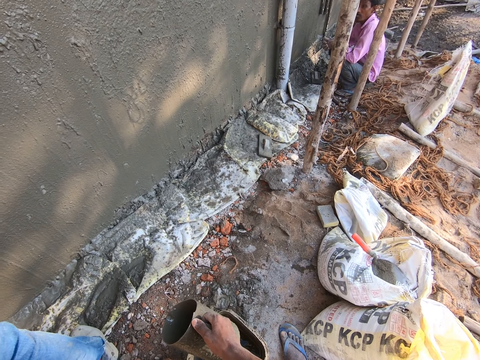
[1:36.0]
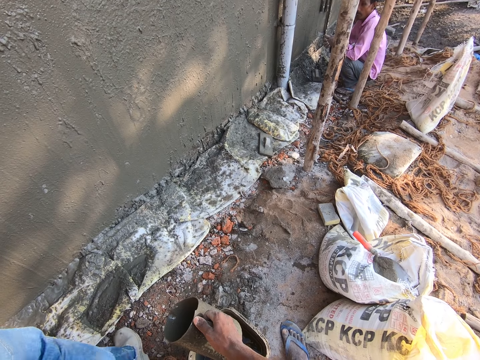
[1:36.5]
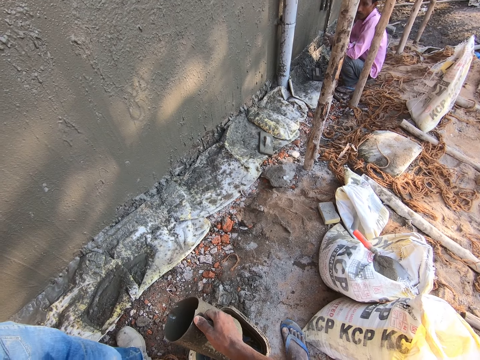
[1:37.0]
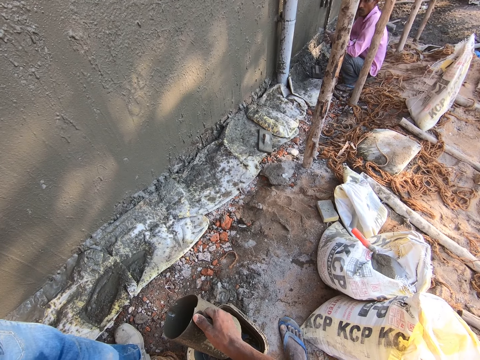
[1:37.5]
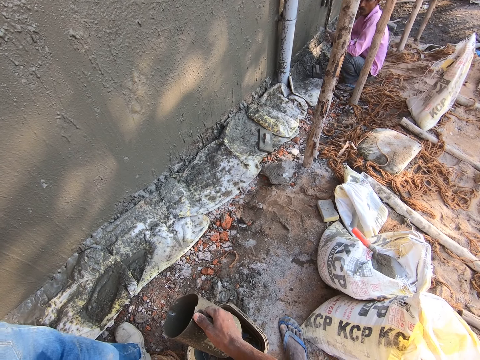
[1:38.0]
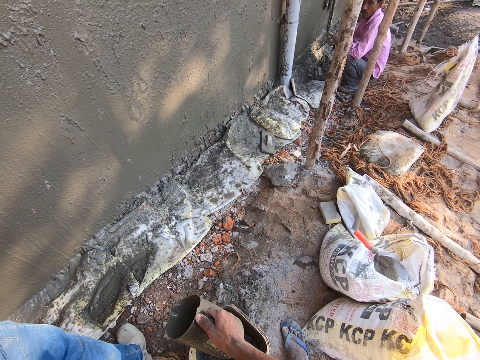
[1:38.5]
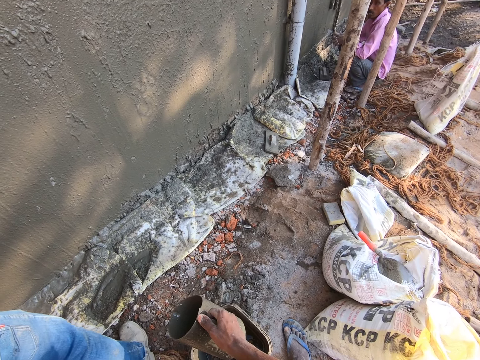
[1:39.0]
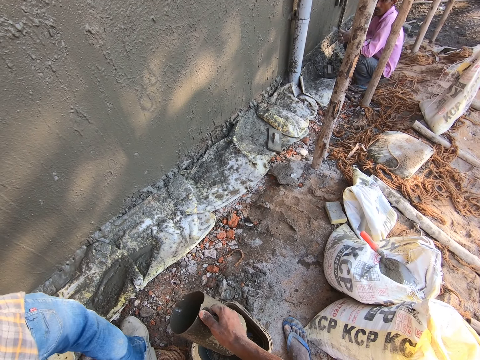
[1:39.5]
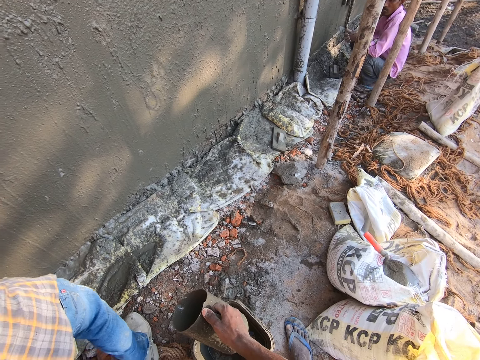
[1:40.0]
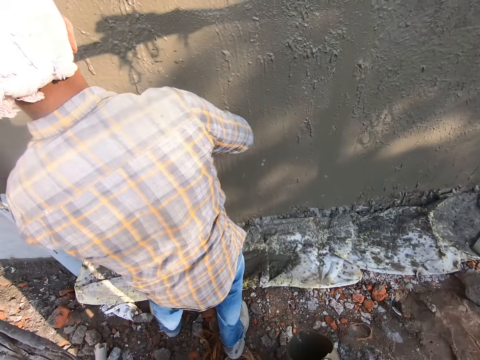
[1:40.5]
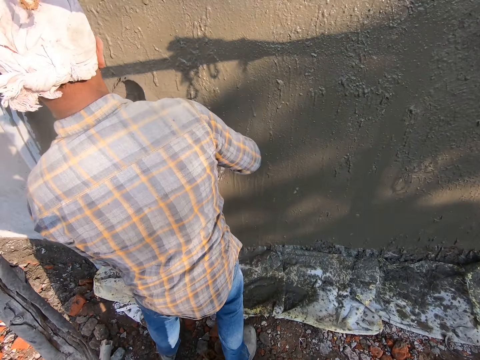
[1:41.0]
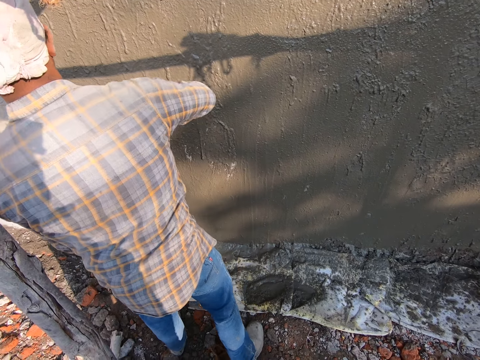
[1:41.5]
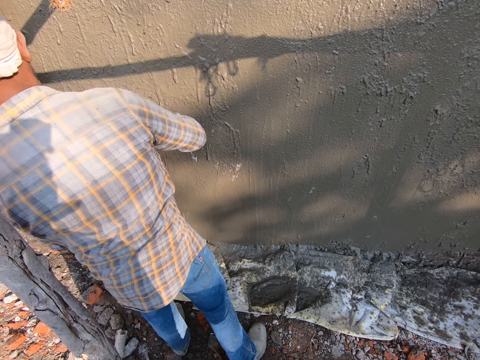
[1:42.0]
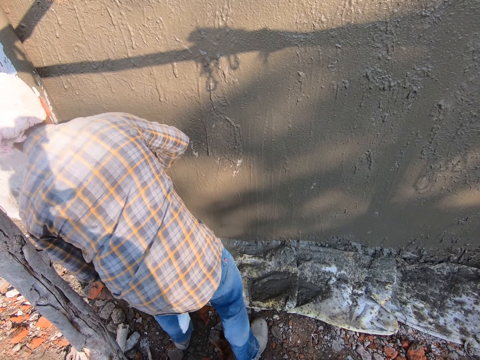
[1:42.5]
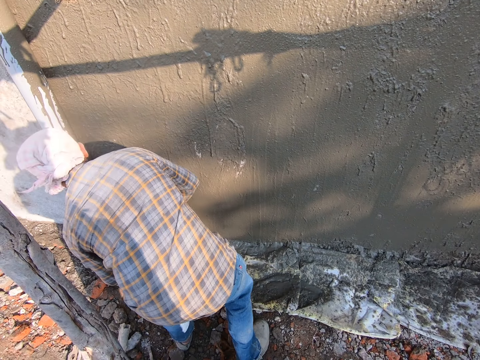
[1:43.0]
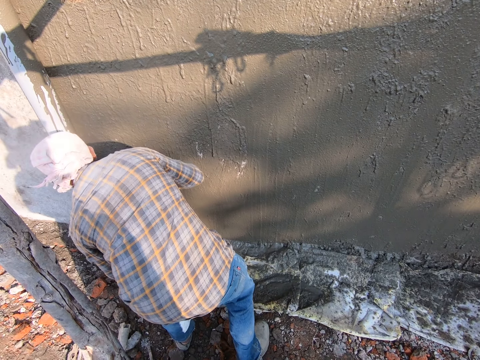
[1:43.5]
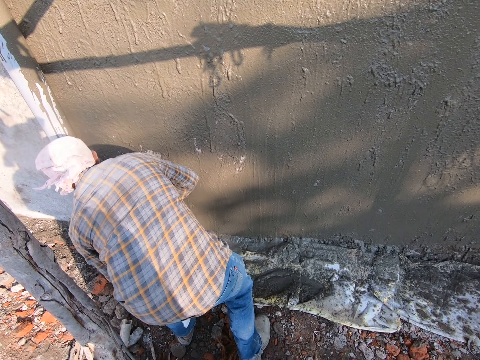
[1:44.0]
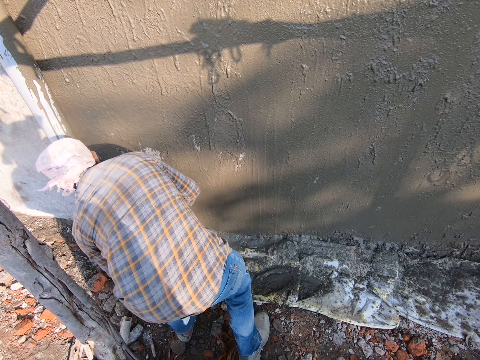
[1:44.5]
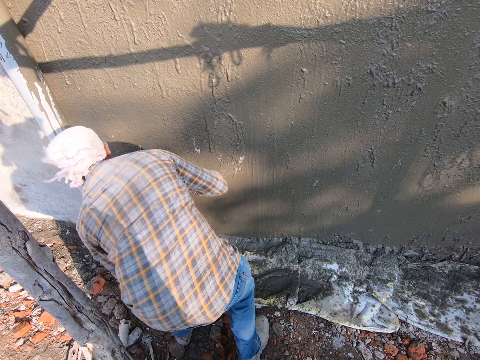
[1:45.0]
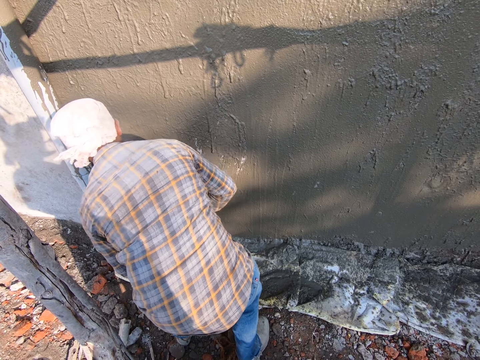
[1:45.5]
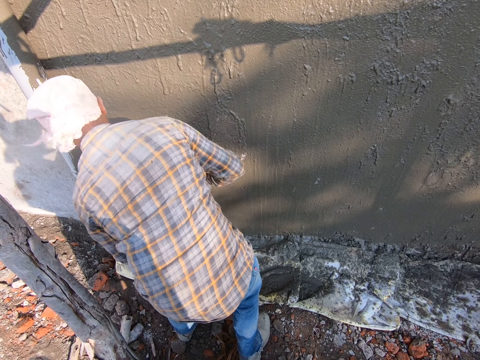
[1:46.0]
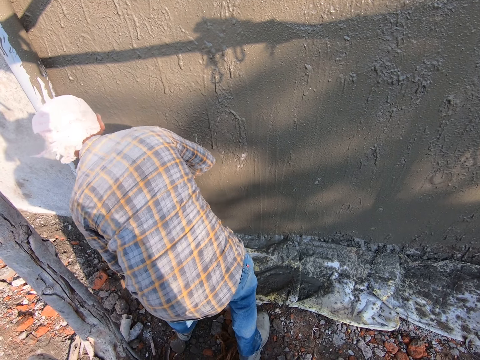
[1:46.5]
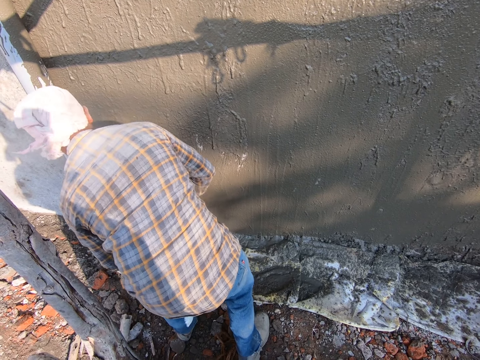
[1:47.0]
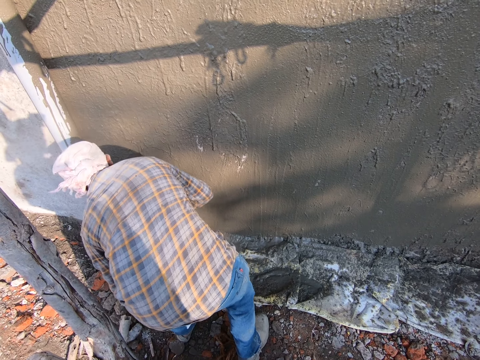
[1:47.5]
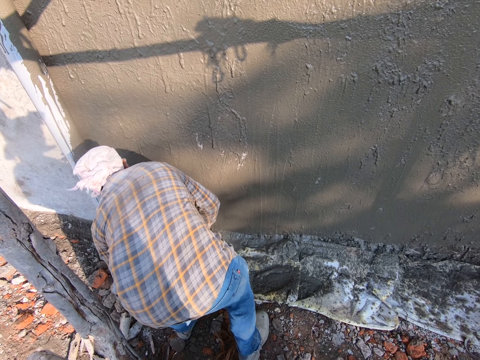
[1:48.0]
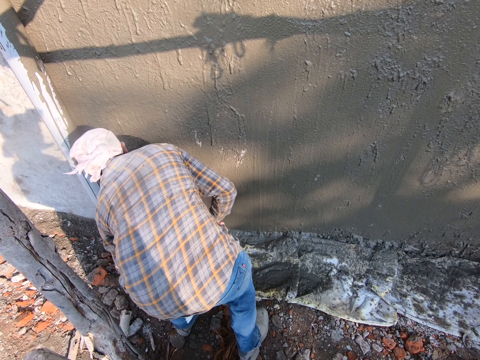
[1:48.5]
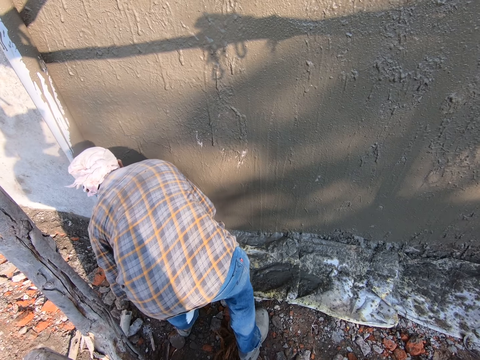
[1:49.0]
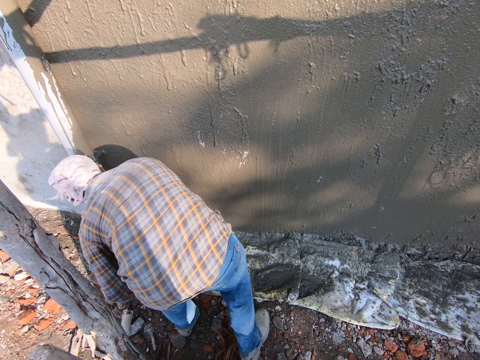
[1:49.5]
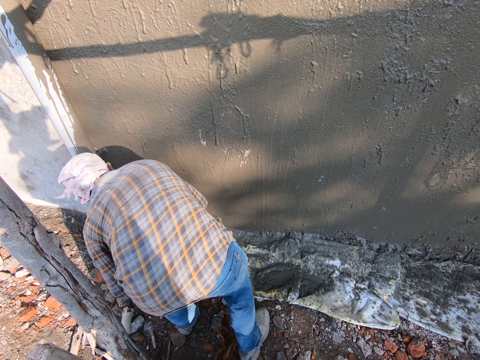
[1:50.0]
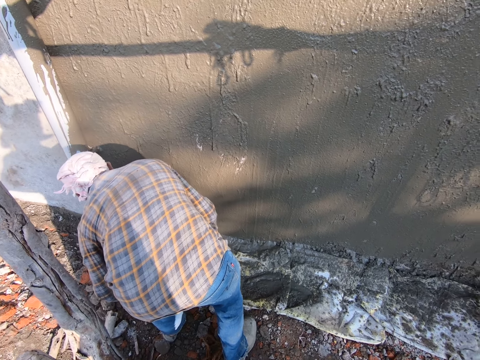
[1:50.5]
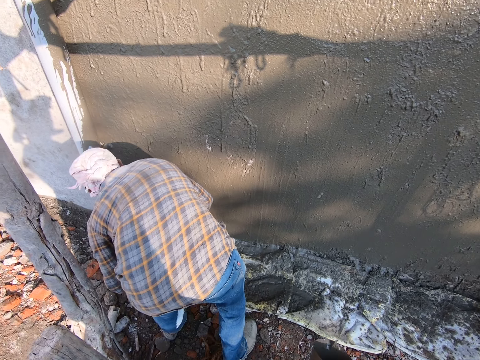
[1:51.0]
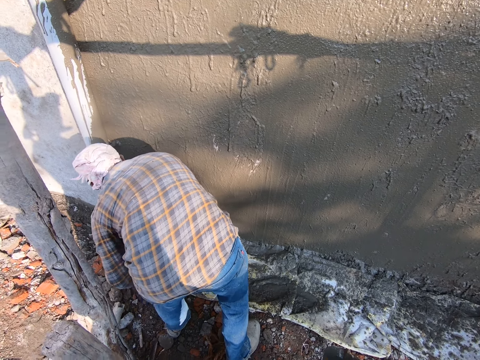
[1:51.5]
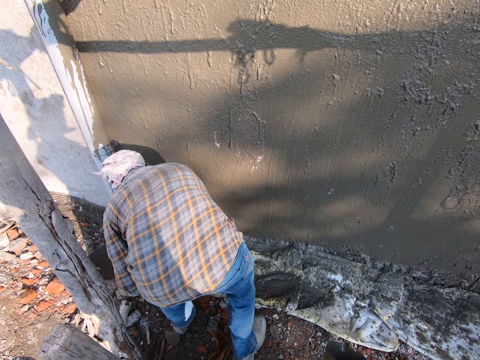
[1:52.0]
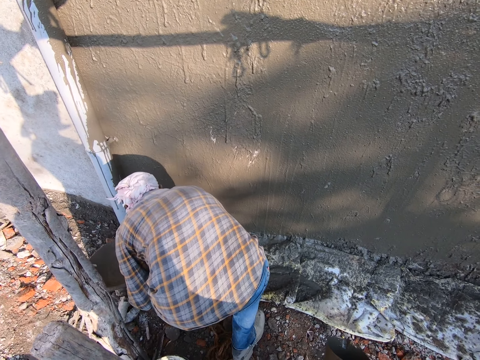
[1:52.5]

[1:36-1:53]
A man pours cement on the wall. The man applies the mortar on the wall with the trowel. The camera wearer looks around the wall. The man pours the cement on the wall.

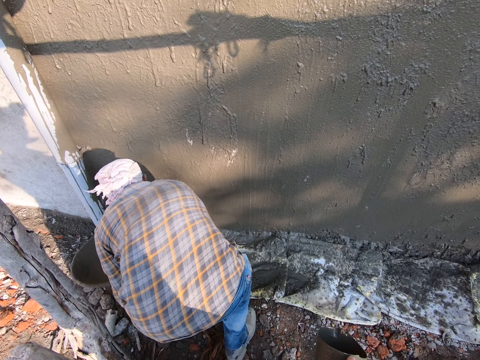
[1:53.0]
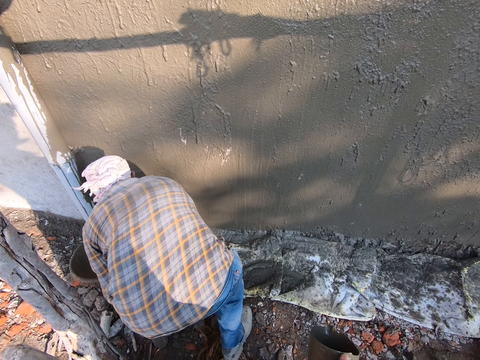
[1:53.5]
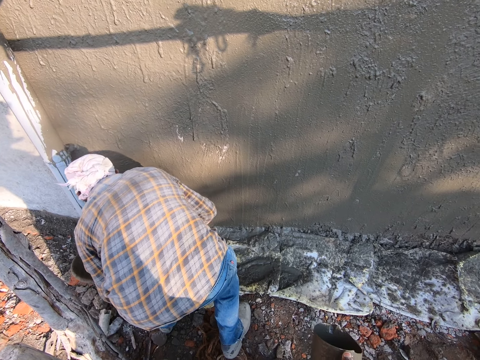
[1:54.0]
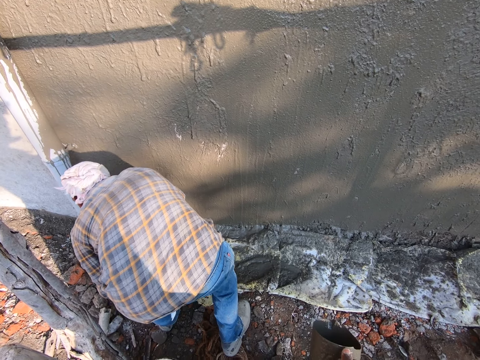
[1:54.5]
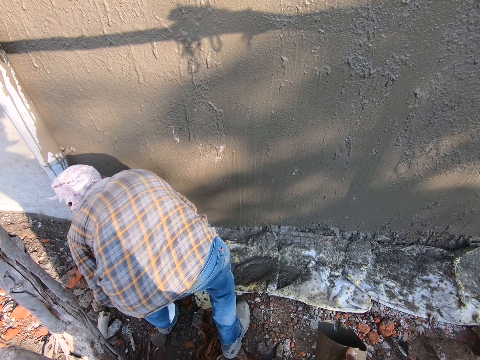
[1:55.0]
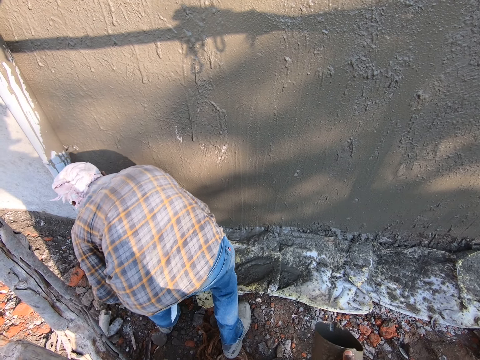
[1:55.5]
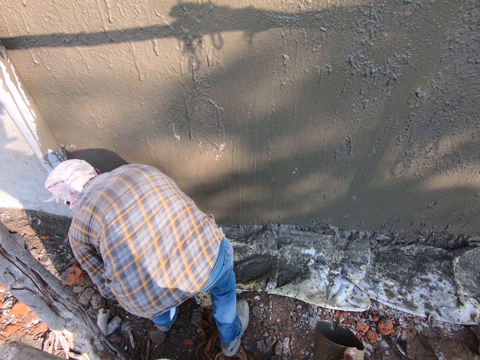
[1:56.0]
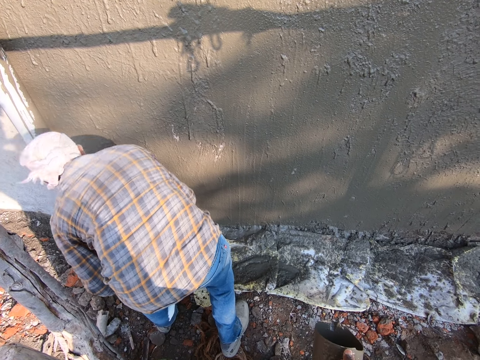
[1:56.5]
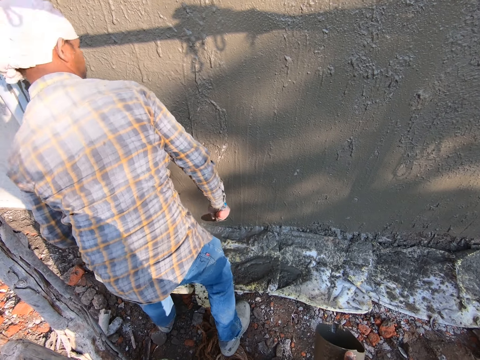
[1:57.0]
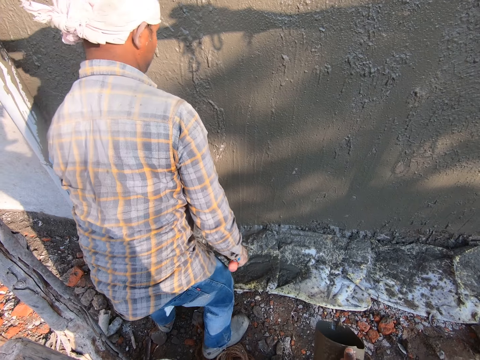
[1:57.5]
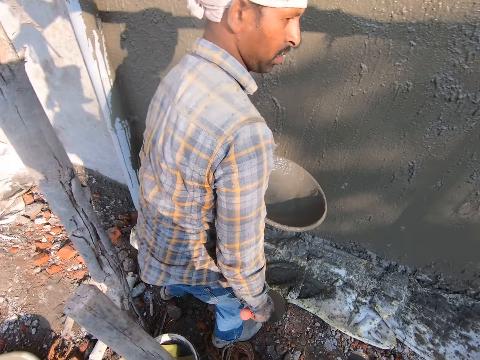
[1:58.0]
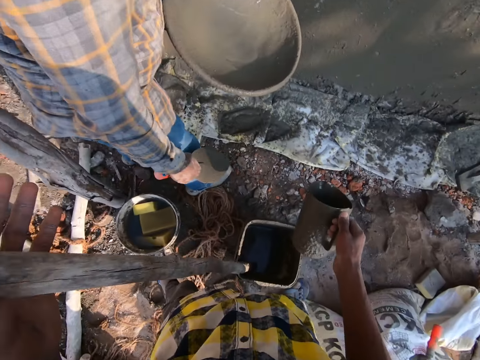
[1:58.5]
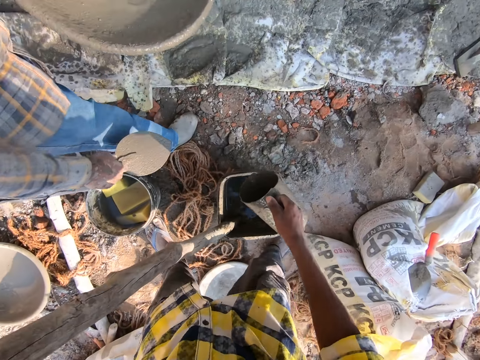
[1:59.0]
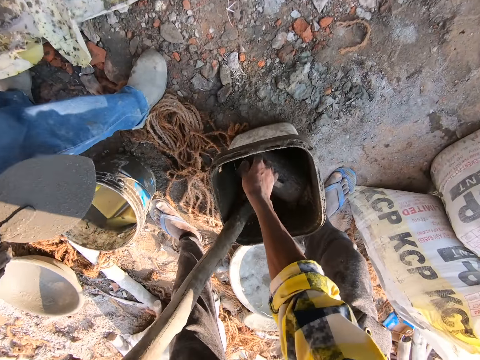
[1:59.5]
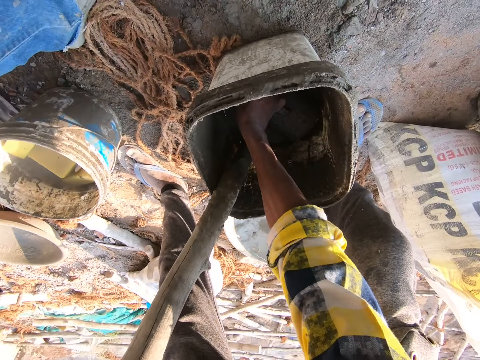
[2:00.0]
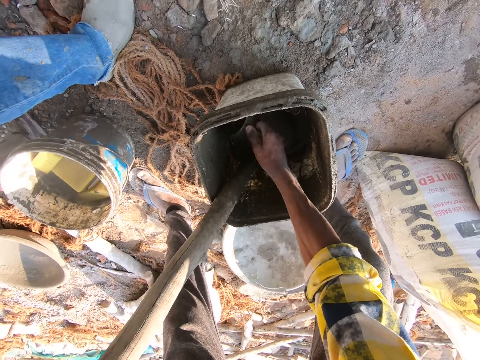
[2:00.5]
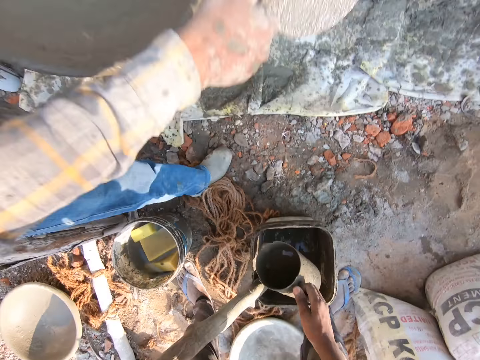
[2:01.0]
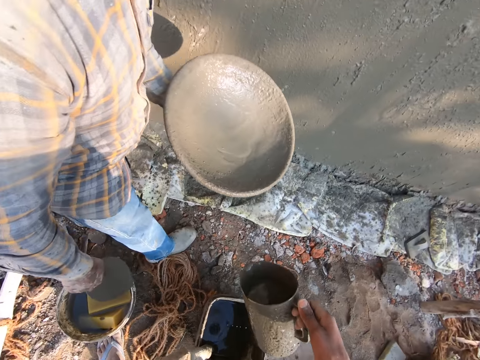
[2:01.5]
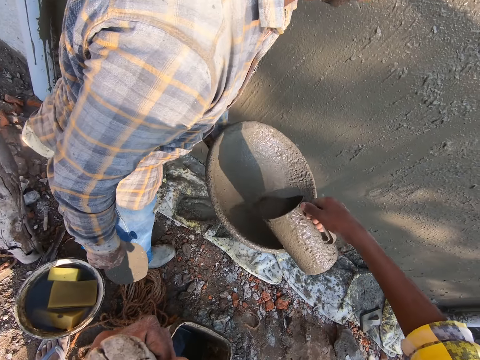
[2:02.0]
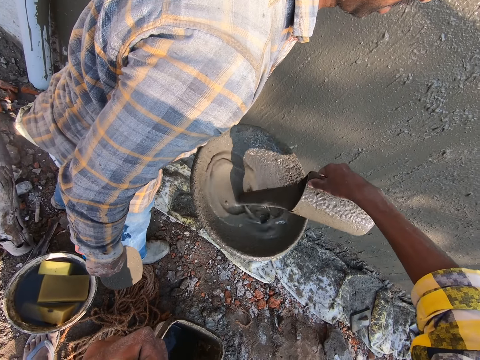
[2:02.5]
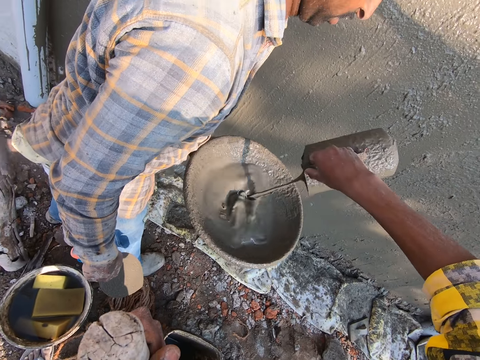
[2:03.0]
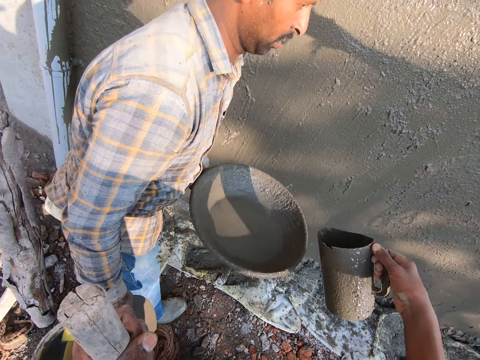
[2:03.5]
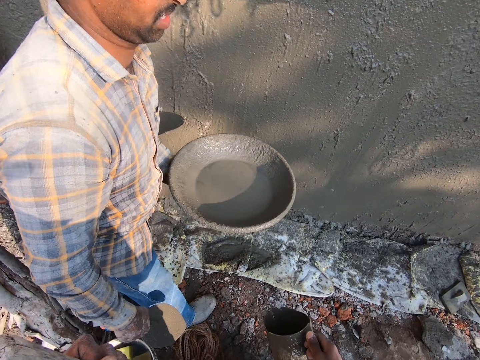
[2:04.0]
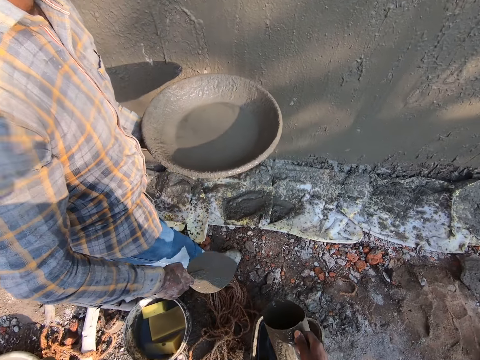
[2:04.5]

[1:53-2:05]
The camera wearer looks around the wall. They fetch the mortar with the jug. They pour the mortar into the head pan.
